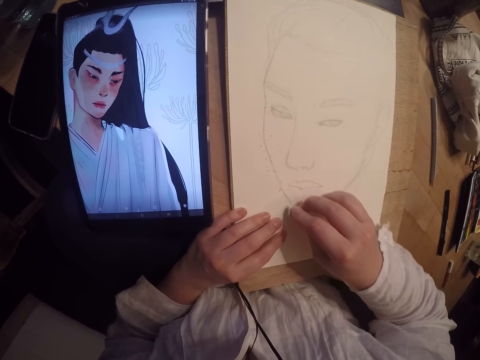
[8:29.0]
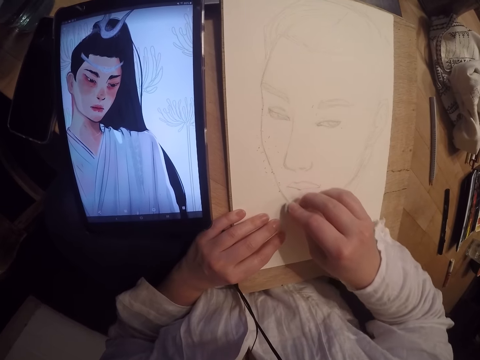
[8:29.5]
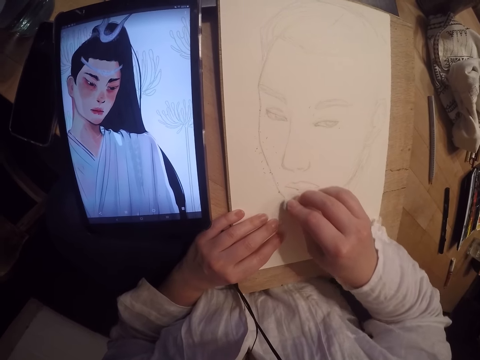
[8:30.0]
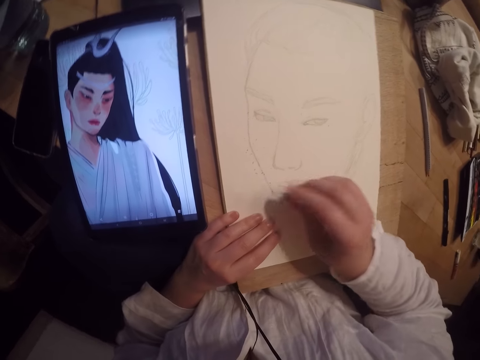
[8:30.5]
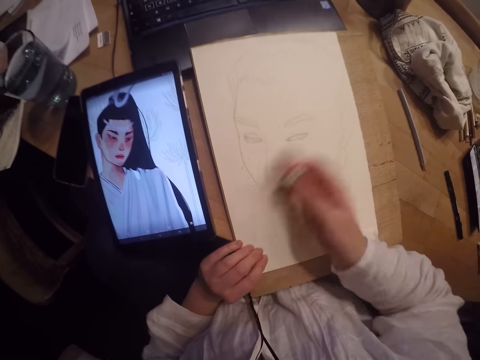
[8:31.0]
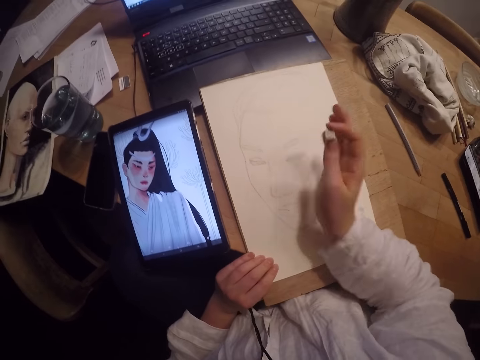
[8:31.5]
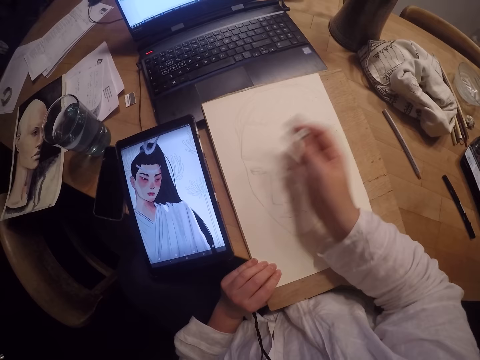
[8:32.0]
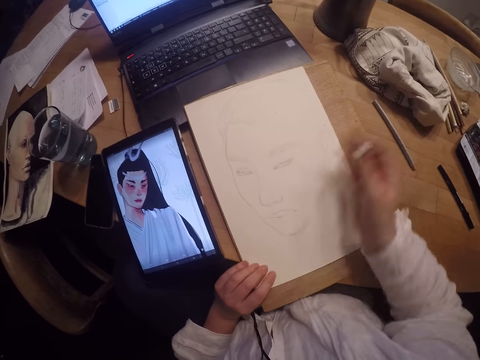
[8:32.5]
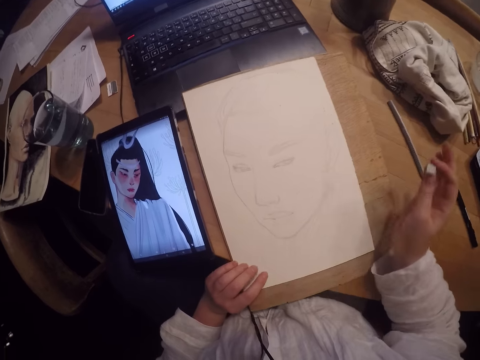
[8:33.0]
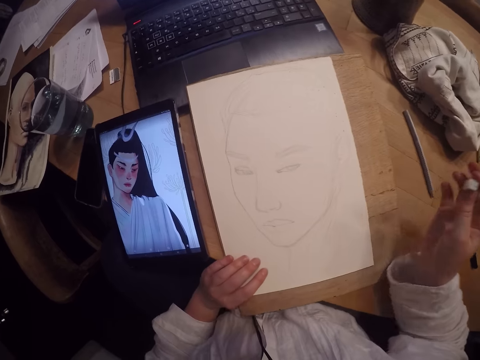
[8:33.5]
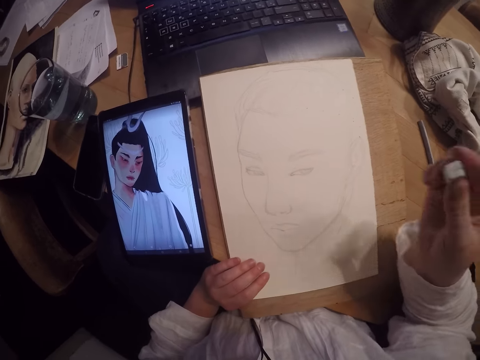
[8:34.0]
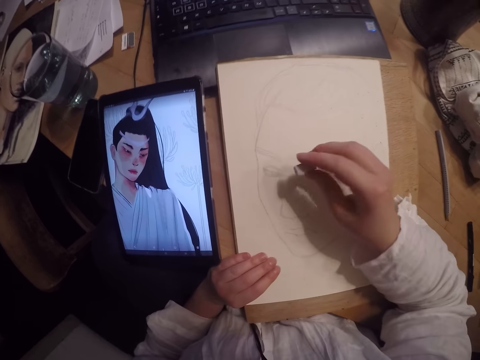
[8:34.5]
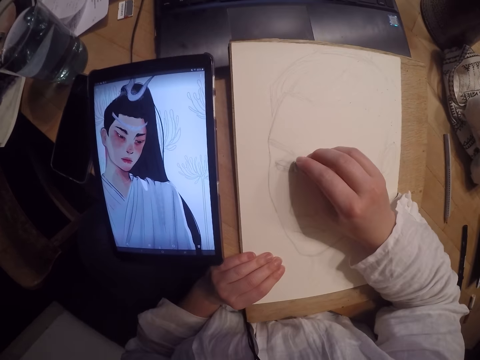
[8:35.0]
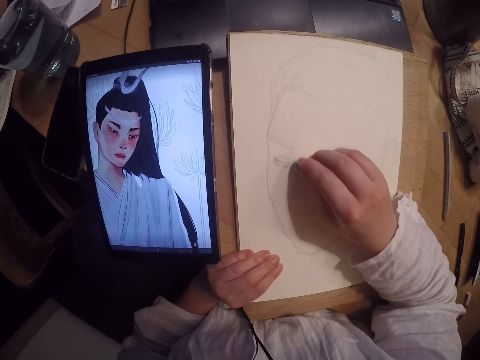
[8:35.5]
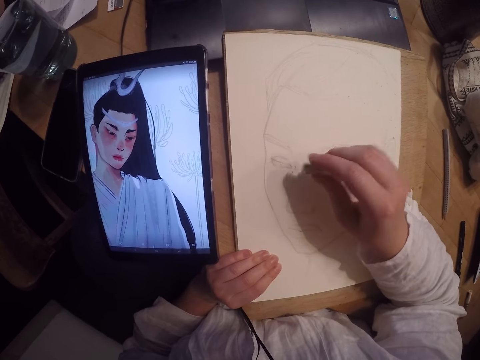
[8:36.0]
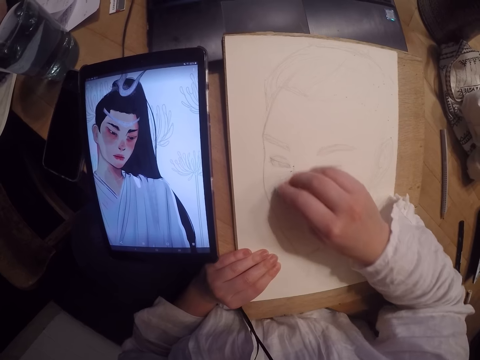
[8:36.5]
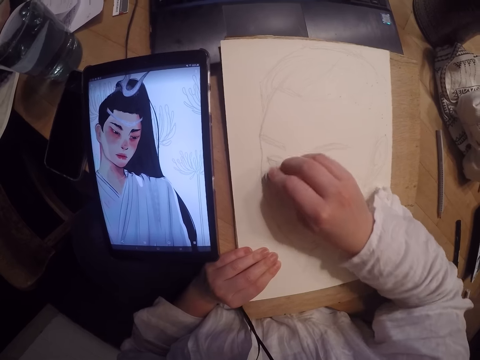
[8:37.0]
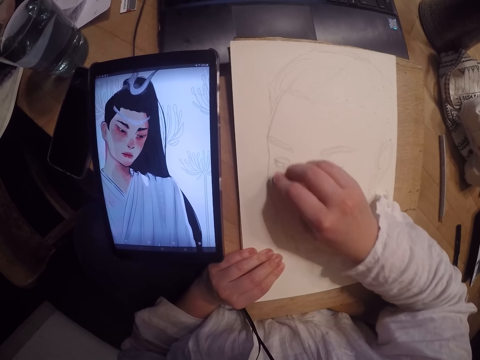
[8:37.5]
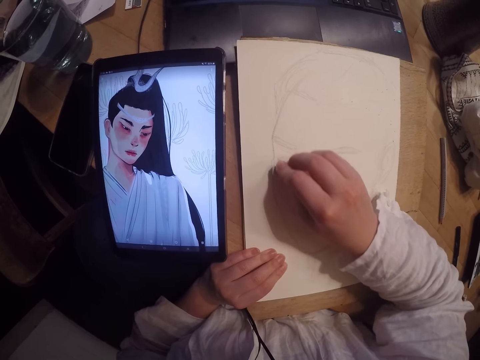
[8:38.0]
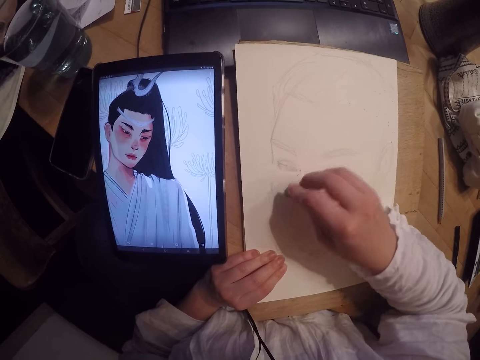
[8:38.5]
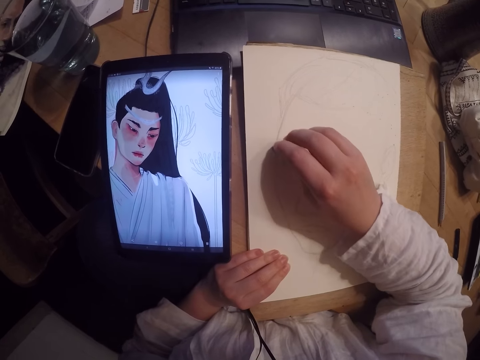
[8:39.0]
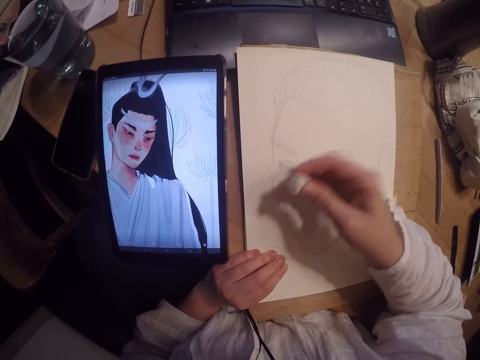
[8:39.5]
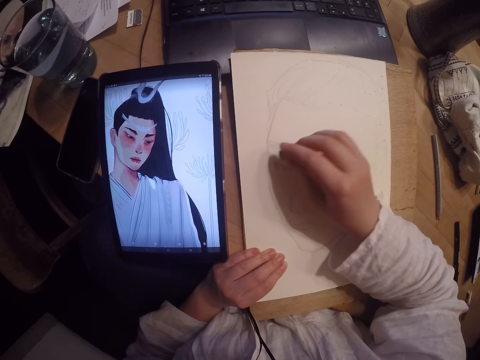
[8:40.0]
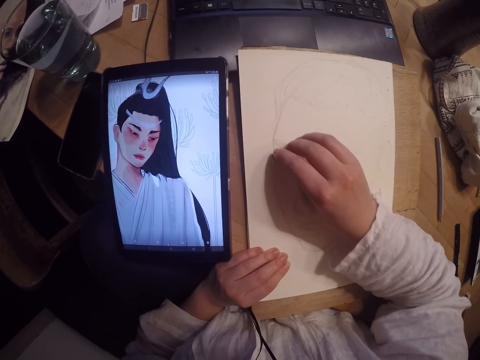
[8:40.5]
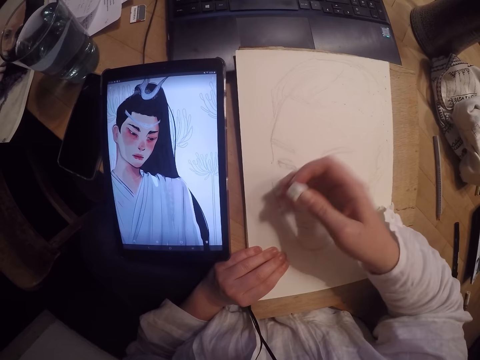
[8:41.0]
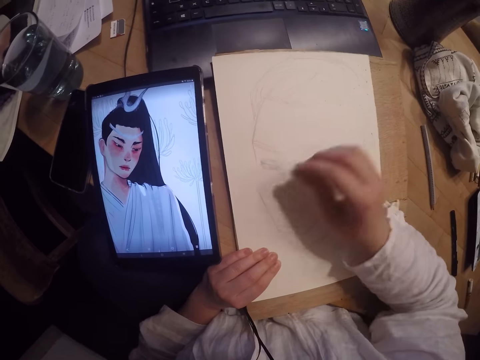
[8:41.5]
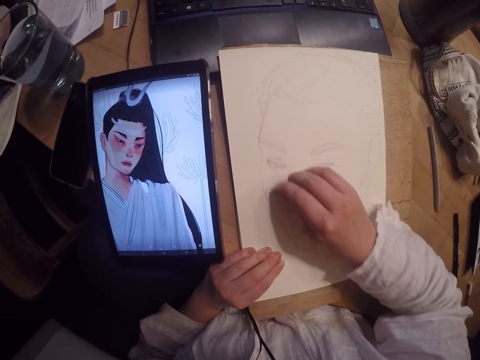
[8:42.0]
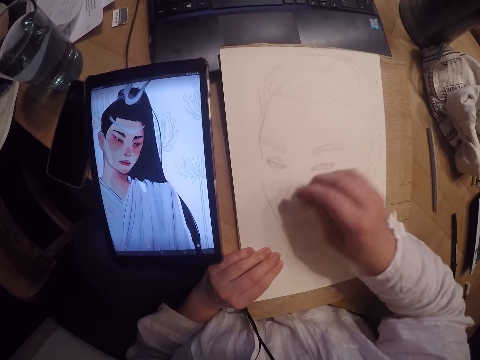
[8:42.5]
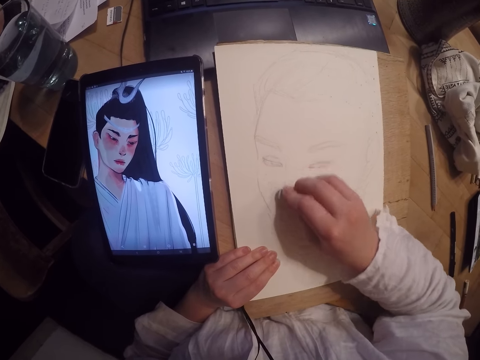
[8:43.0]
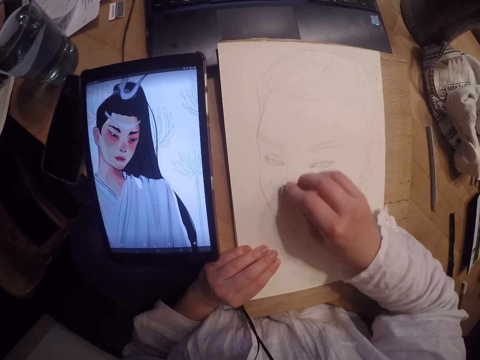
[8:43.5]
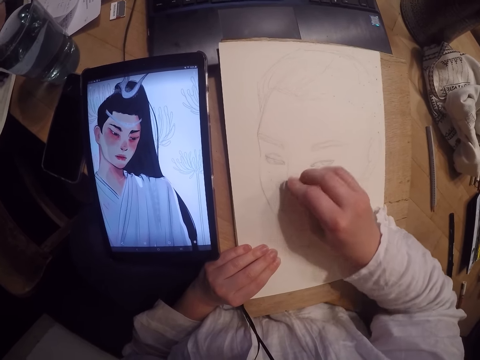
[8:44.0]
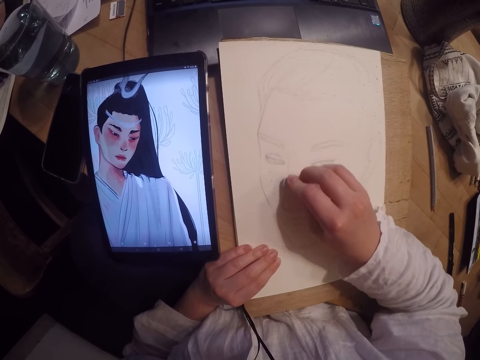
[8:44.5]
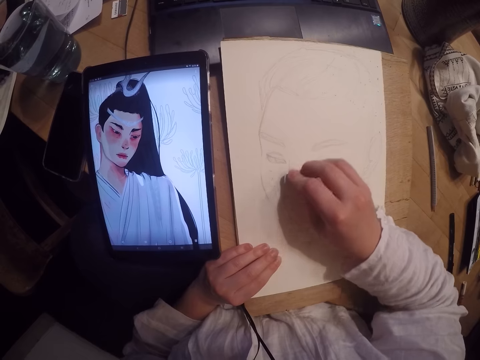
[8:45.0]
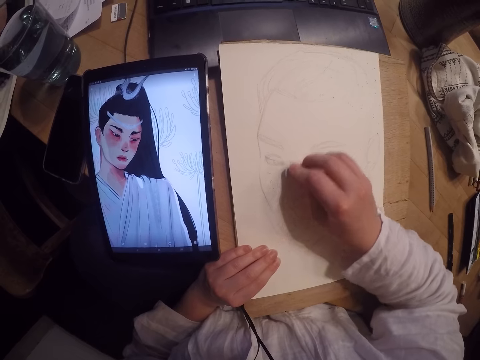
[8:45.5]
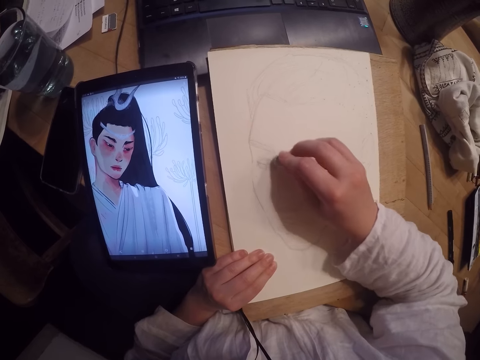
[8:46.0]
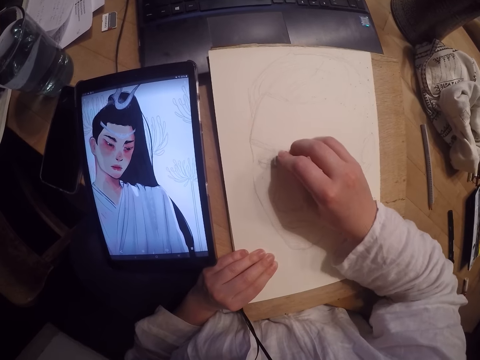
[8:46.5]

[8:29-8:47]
The camera wearer wipes dirt off the paper sheet with her right hand. She erases part of the drawing. She wipes dirt off the paper sheet with her right hand. She erases part of the drawing. She wipes dirt off the paper sheet with her right hand. She erases part of the drawing.

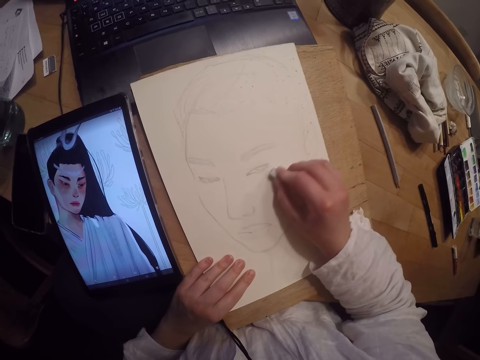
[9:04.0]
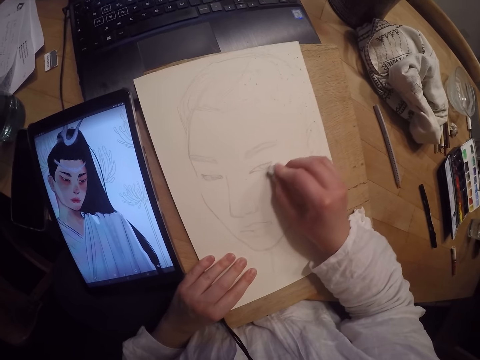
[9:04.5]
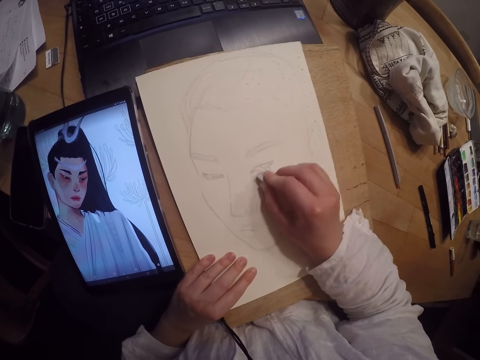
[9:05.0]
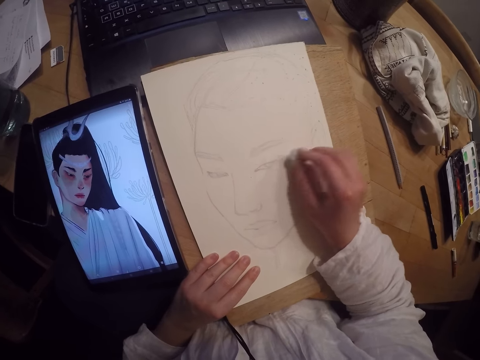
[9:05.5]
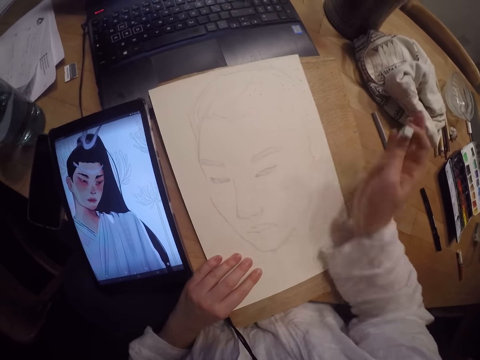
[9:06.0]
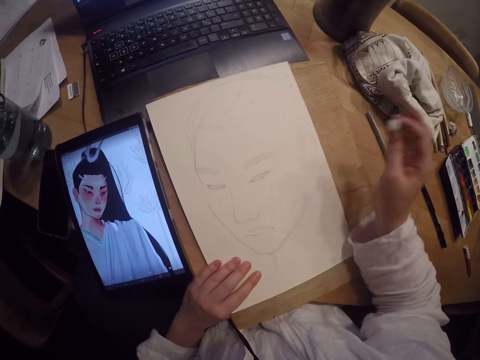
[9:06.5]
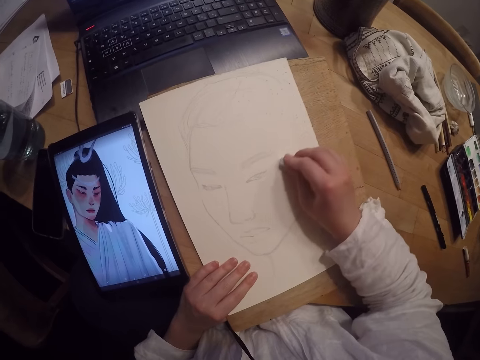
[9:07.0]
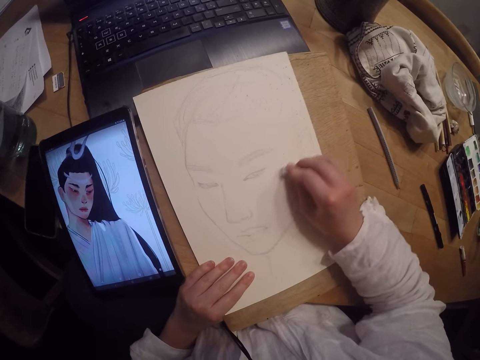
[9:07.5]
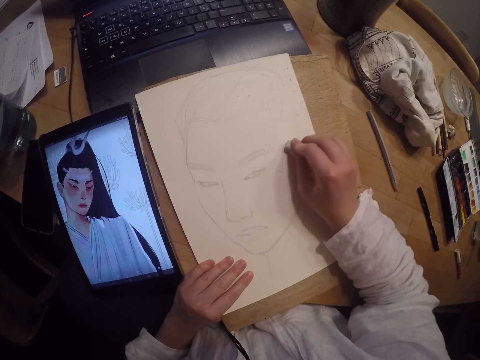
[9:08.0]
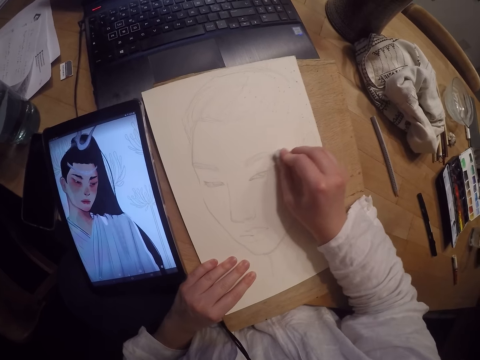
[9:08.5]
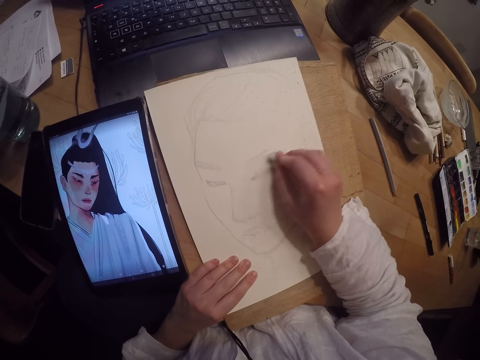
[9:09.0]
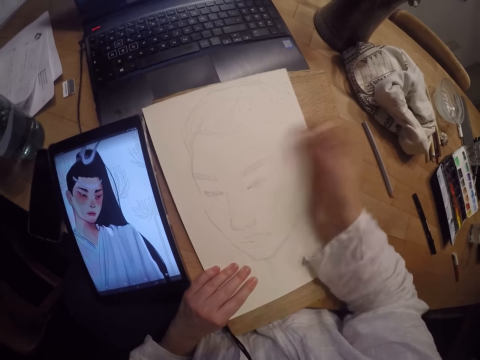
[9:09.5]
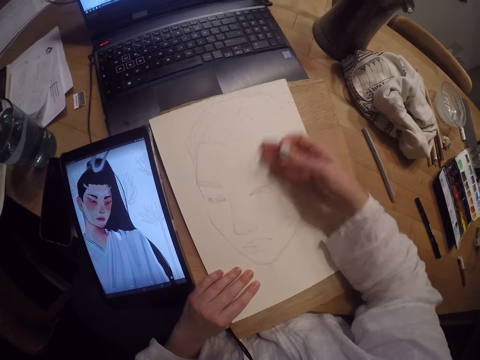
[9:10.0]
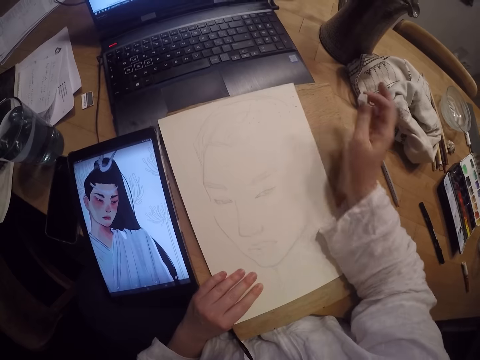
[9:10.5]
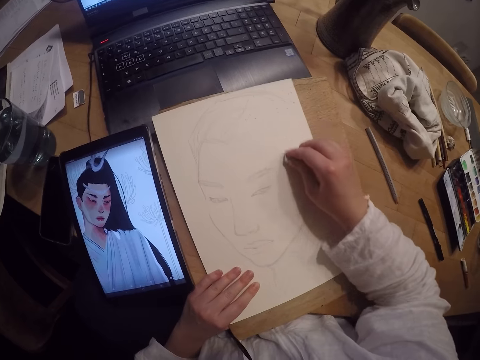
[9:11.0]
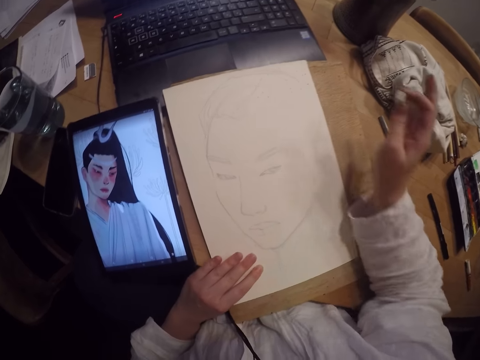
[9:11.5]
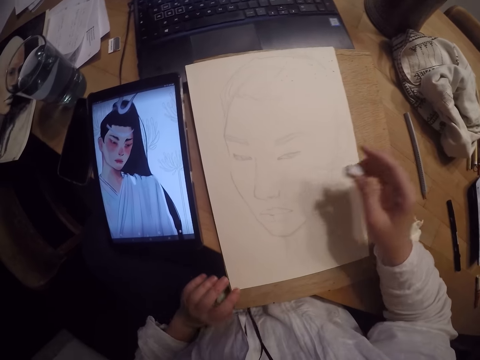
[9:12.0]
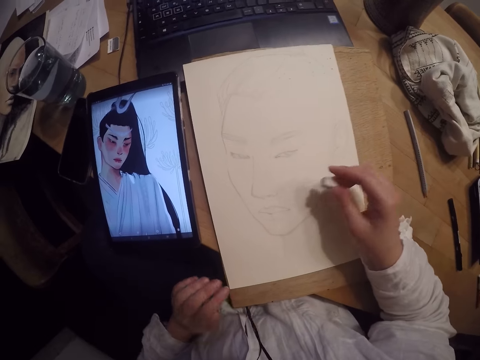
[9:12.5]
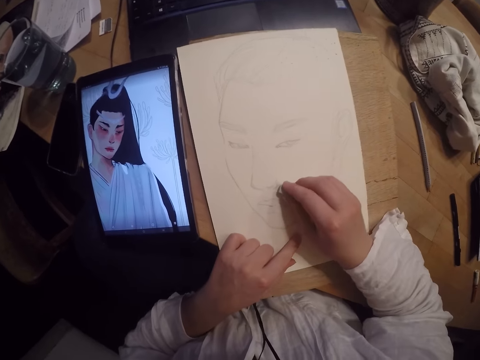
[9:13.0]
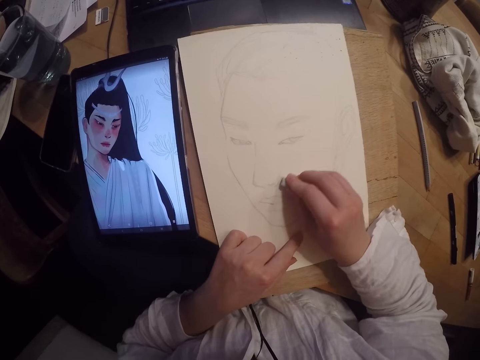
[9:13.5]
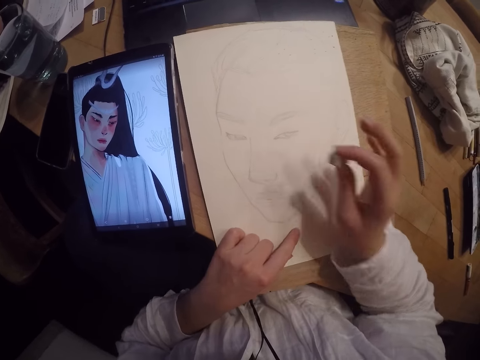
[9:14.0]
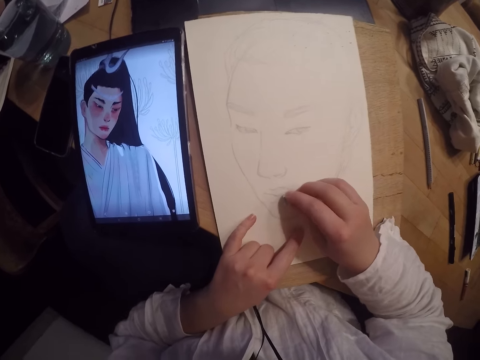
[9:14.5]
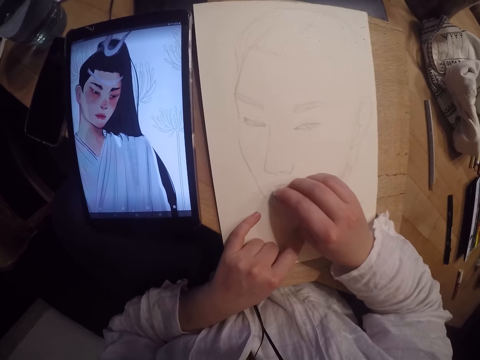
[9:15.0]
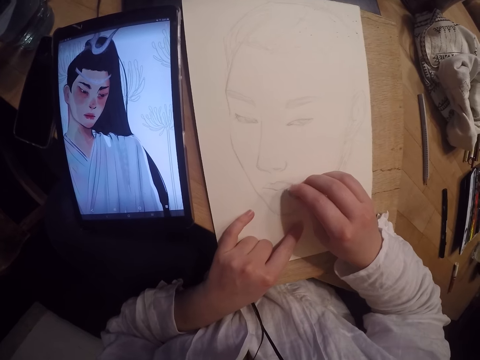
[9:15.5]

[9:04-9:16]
The camera wearer wipes dirt off the paper sheet with her right hand. She erases part of the drawing. She wipes dirt off the paper sheet with her right hand. She erases part of the drawing. She wipes dirt off the paper sheet with her right hand. She erases part of the drawing.
